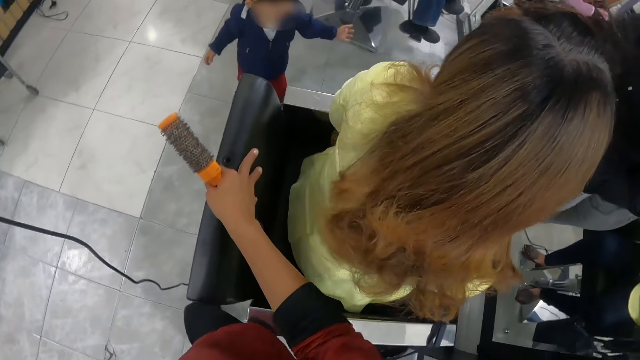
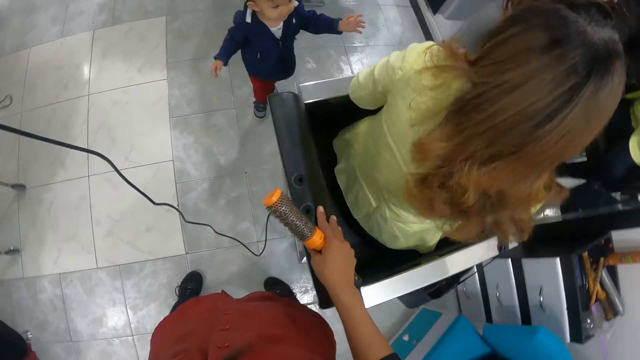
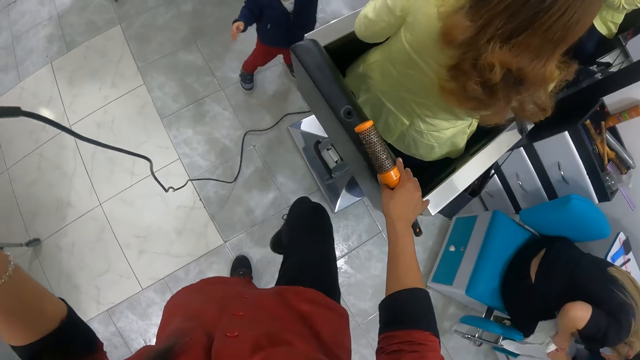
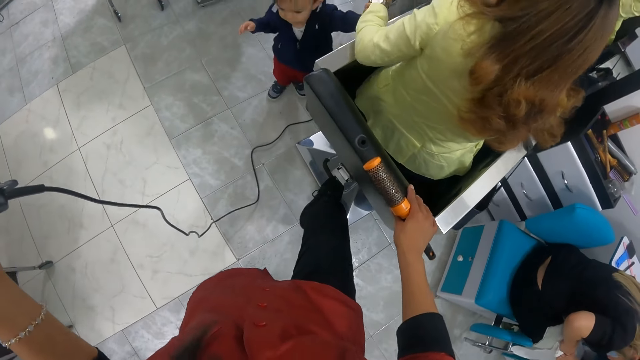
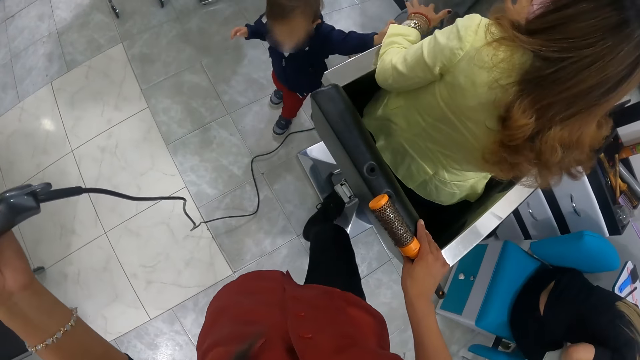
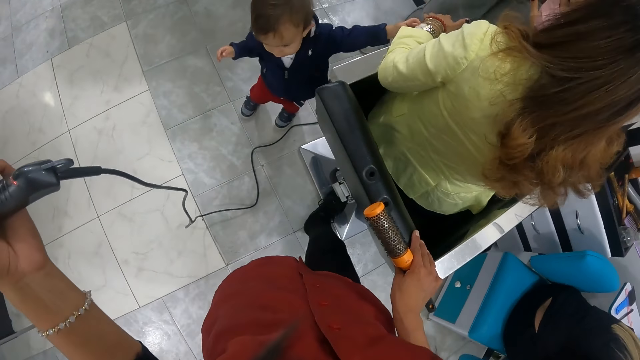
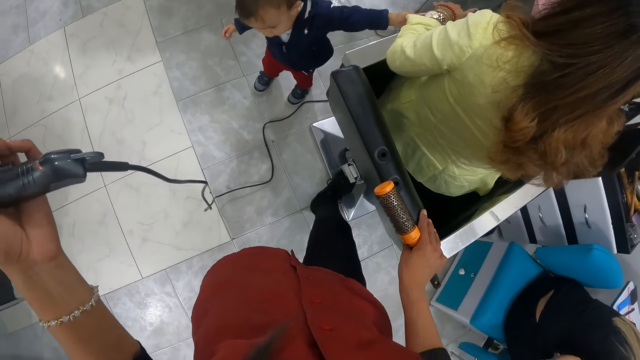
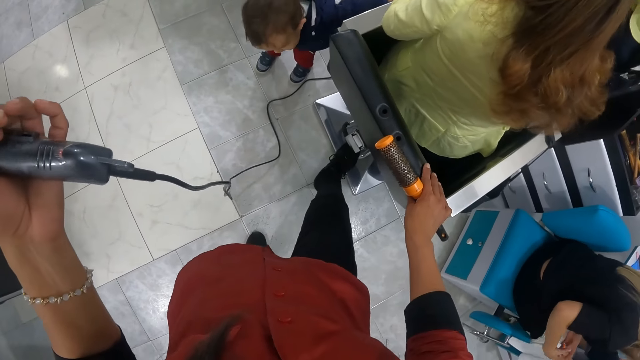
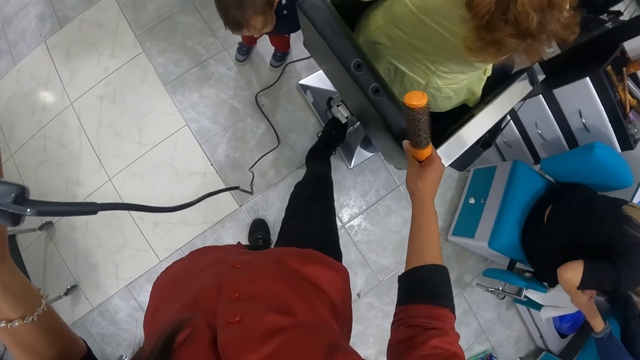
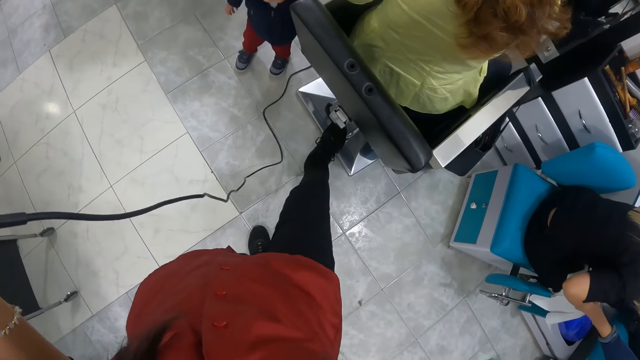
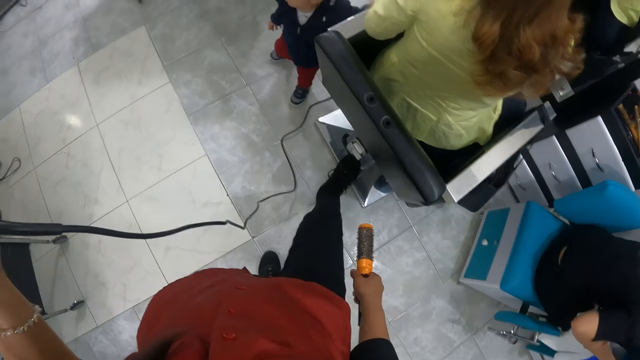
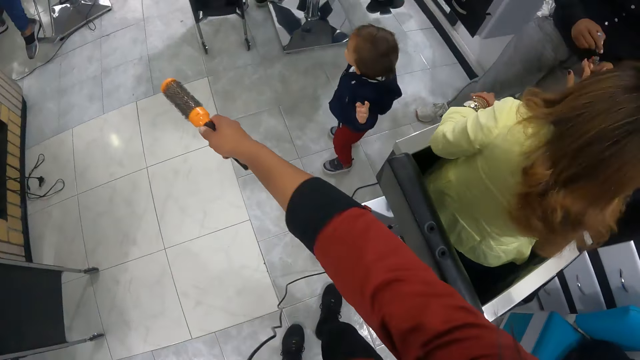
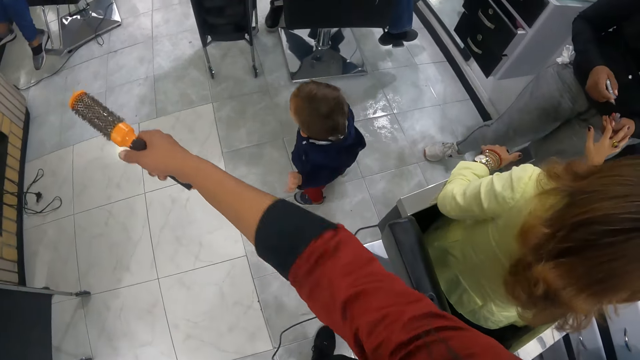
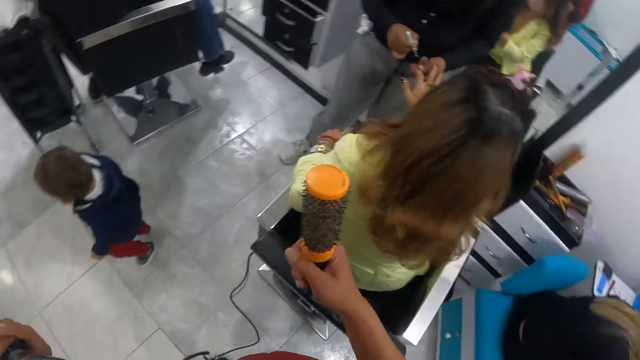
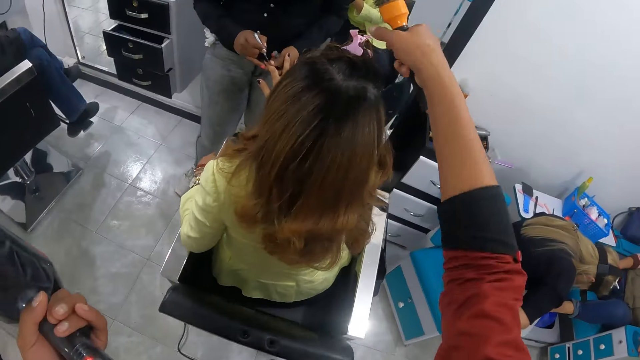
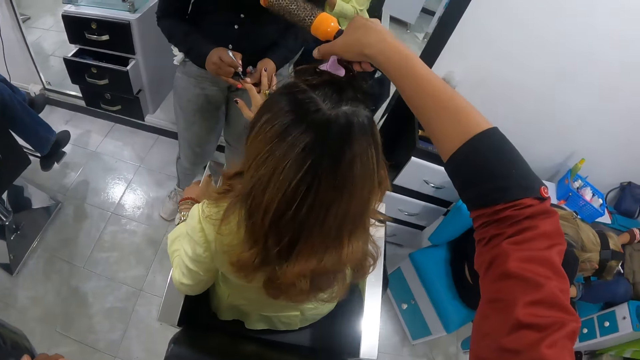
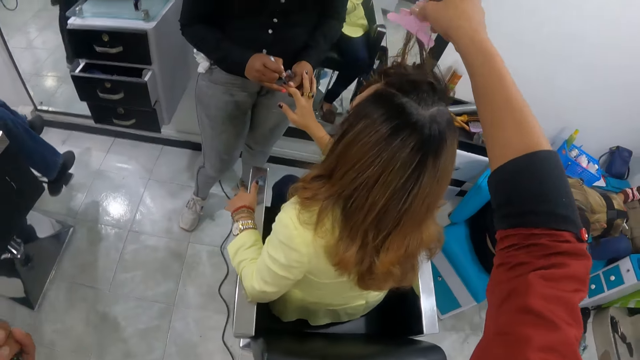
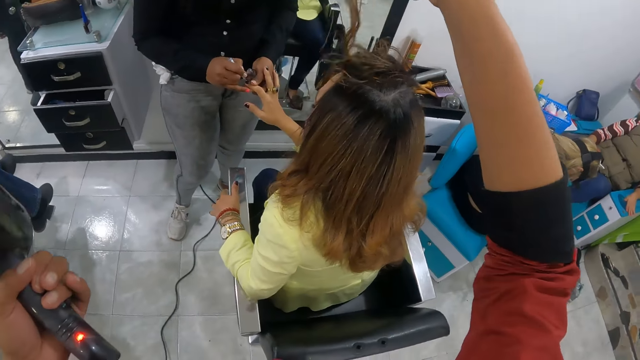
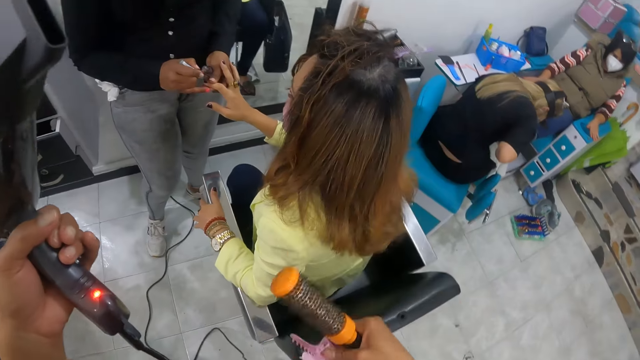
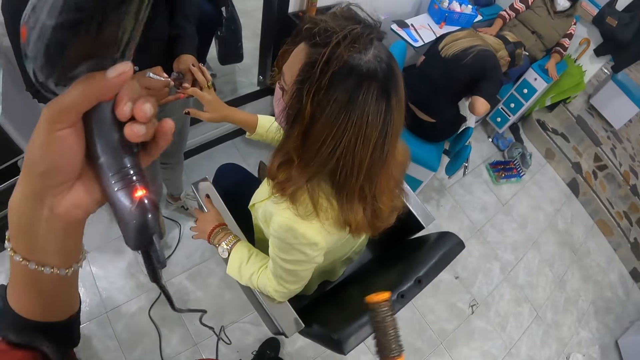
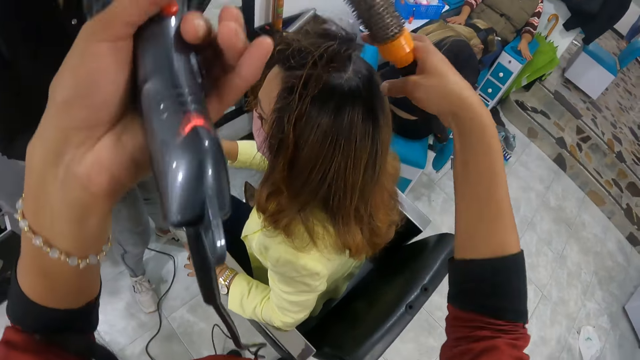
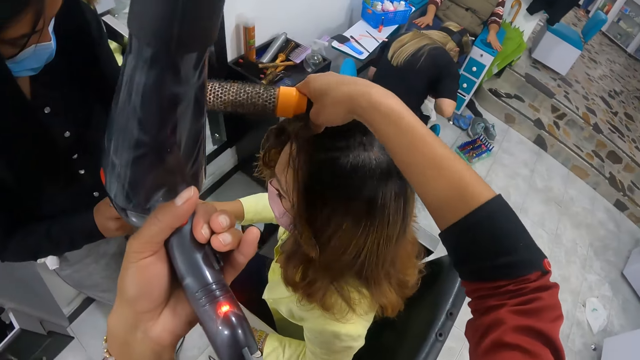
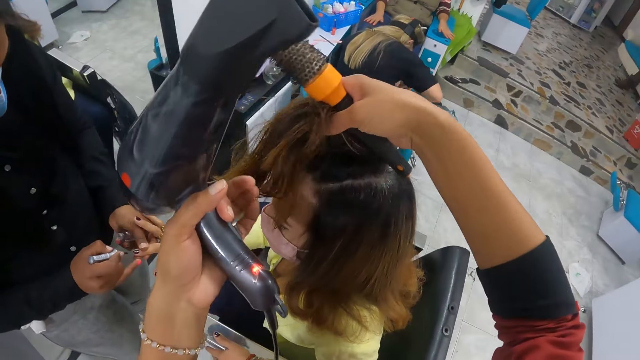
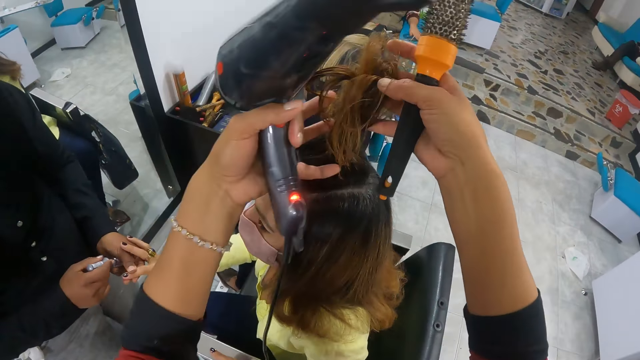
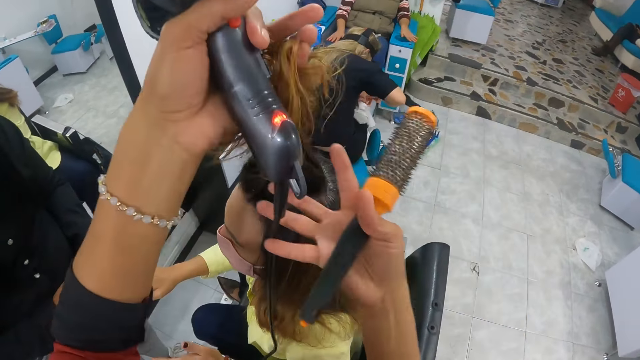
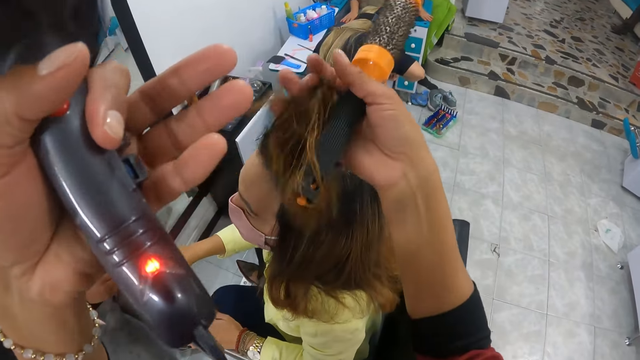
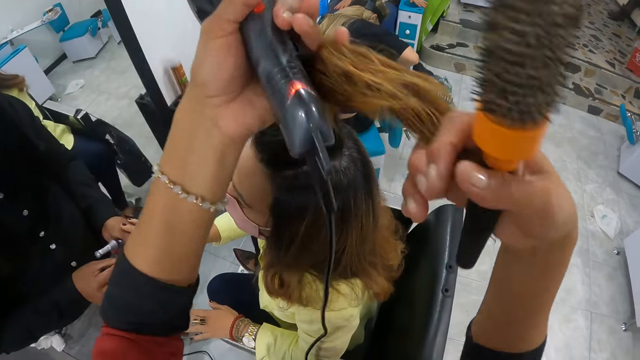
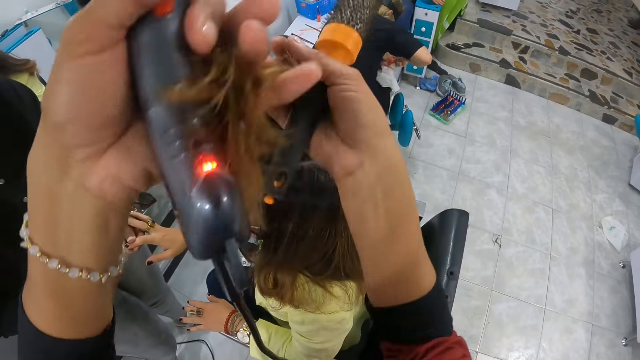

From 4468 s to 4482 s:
The camera wearer touches a hydraulic chair with her right hand. She stretches her leg. She adjusts the hydraulic chair with her right leg. She drops her hand down. She points using a tong brush. A woman paints another woman's nail with the nail paint in her right hand. The camera wearer holds a hair holder or hair clip. She removes the hair clip from the other woman's hair with her right hand. She drops the hair holder. She touches the other woman's hair with her right hand. She holds the other woman's hair. She touches the other woman's hair with both hands.

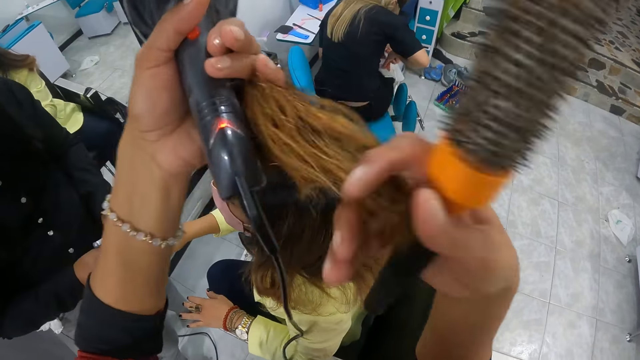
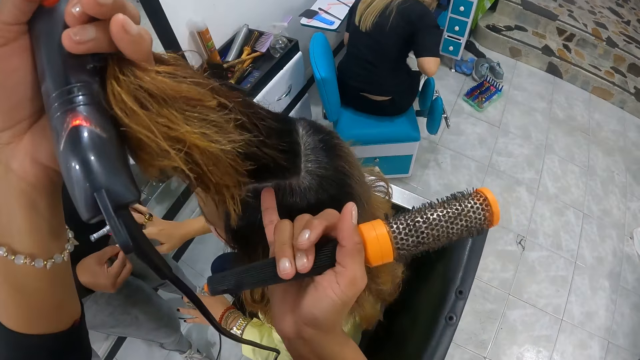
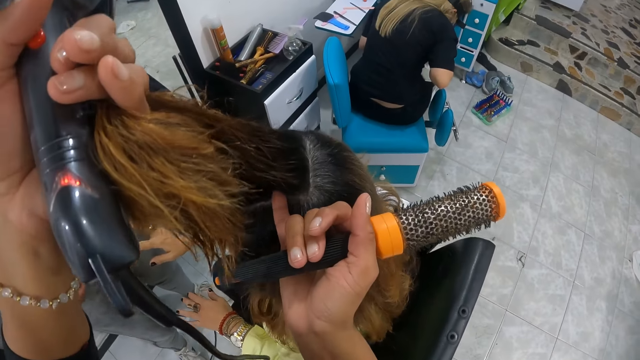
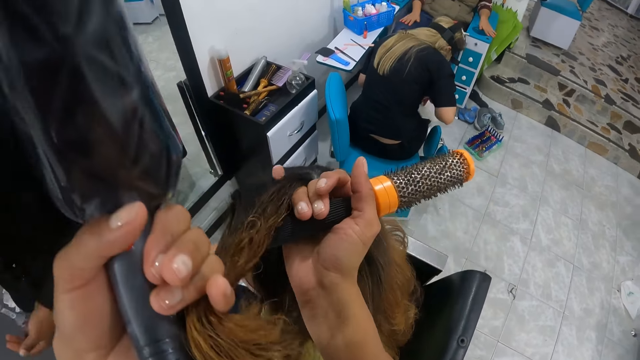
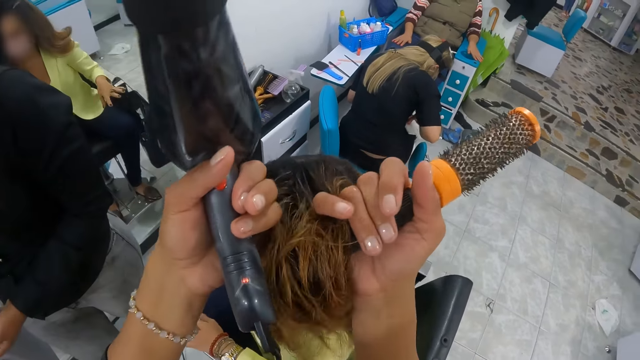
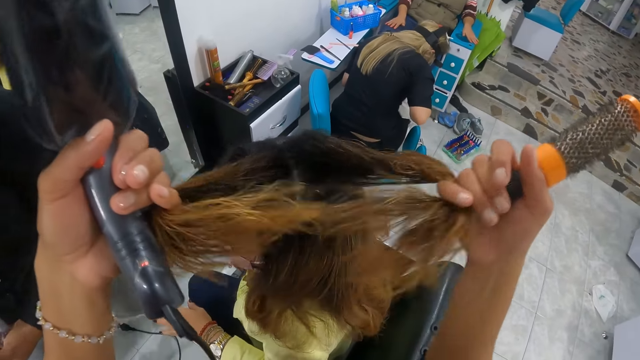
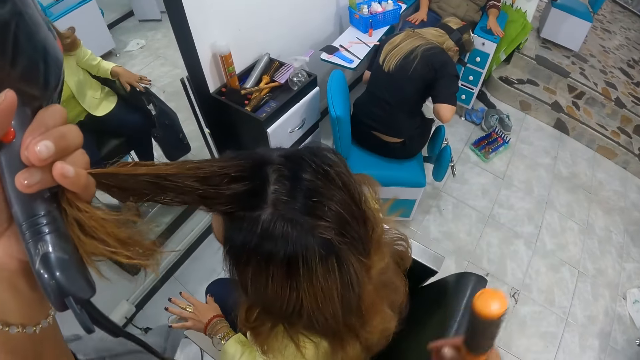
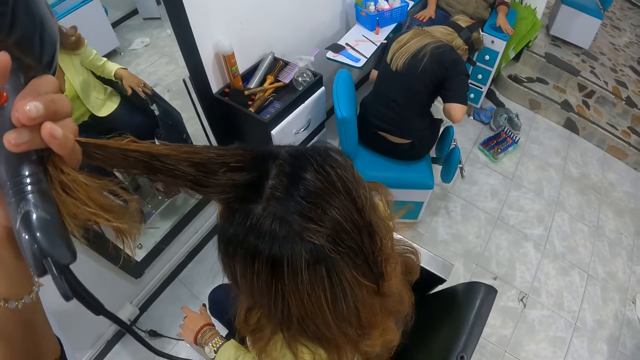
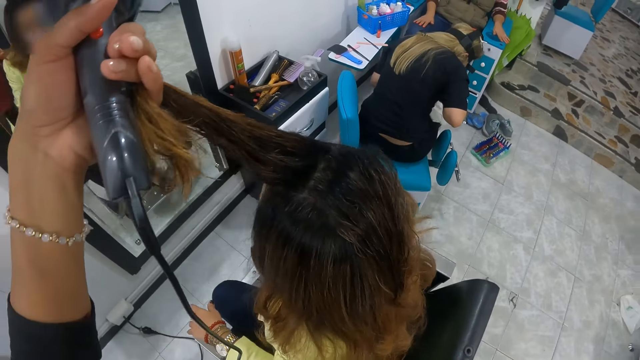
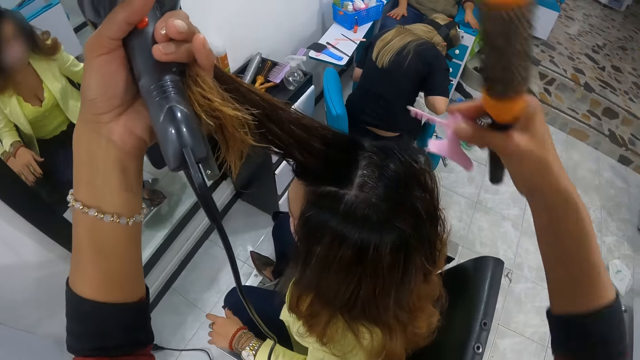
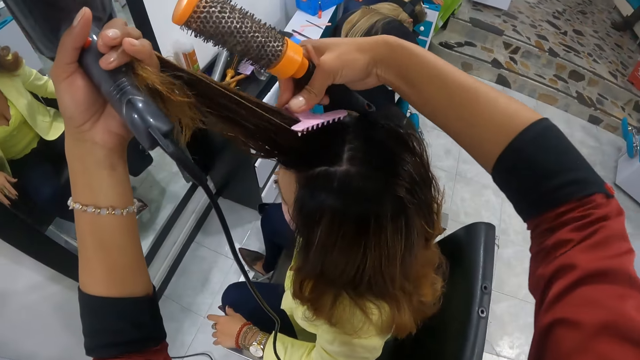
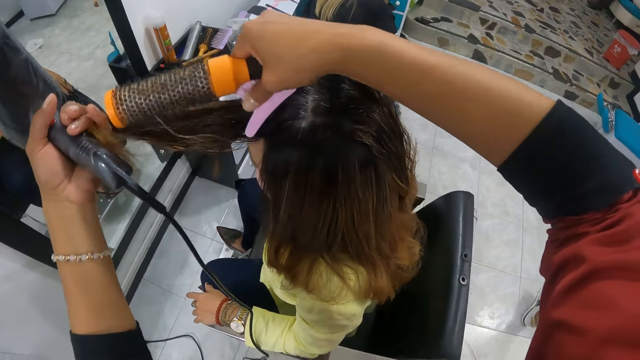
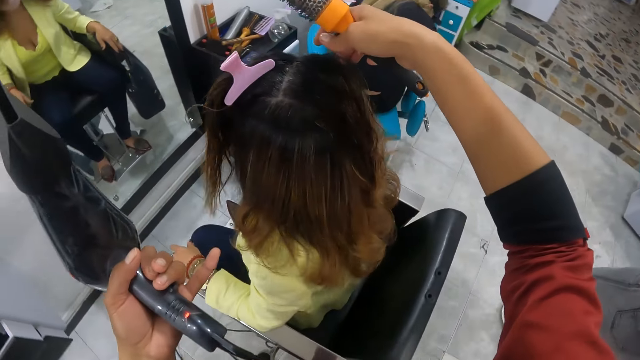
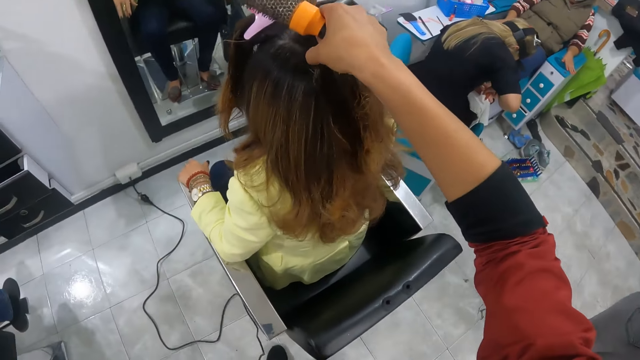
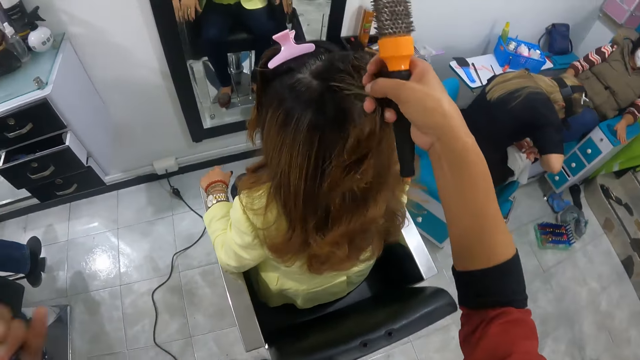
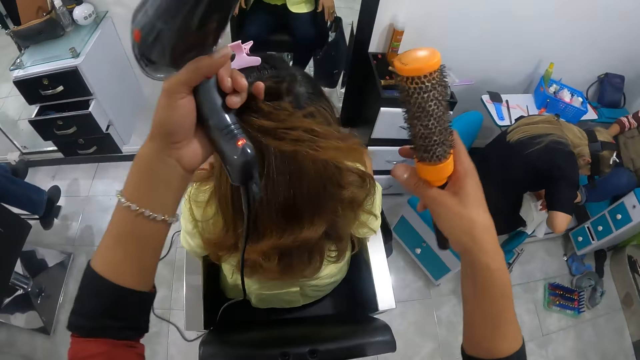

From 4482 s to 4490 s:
The camera wearer holds the woman's hair with her left hand. She separates the woman's hair with her right finger. She clips the woman's hair with a hair clip in her right hand. She touches the woman's hair with both hands. She holds the woman's hair.
